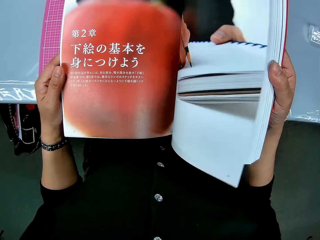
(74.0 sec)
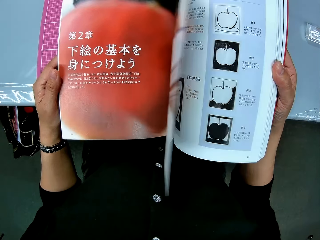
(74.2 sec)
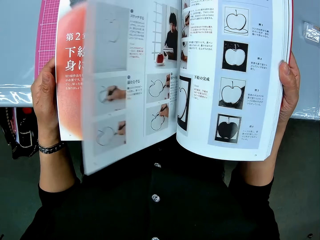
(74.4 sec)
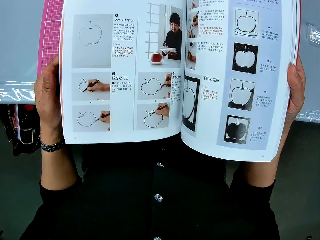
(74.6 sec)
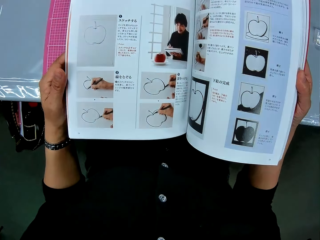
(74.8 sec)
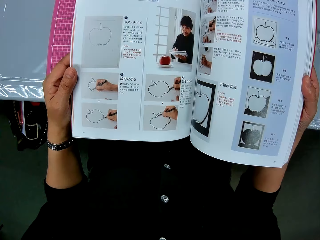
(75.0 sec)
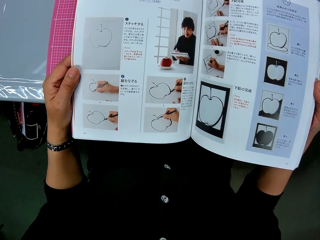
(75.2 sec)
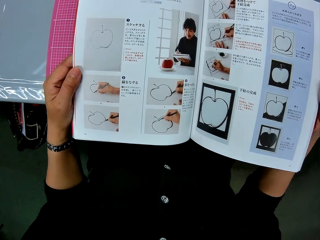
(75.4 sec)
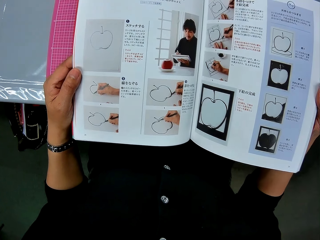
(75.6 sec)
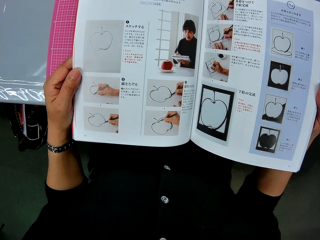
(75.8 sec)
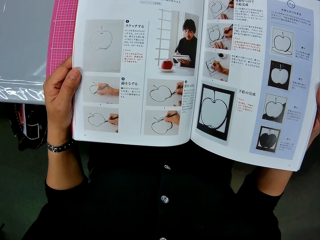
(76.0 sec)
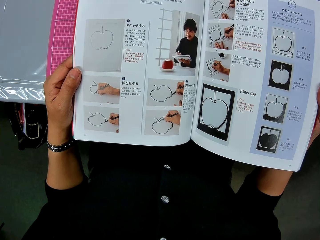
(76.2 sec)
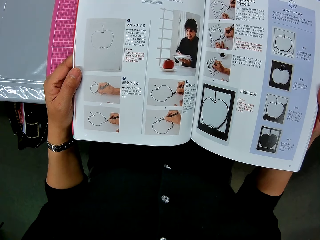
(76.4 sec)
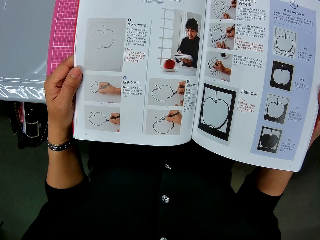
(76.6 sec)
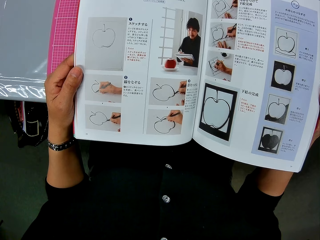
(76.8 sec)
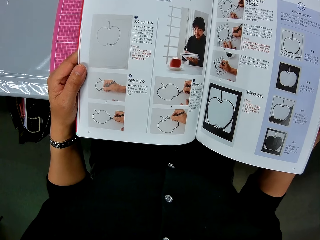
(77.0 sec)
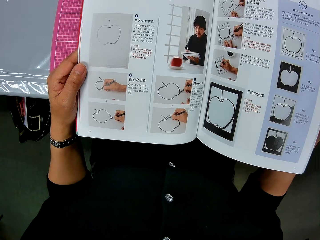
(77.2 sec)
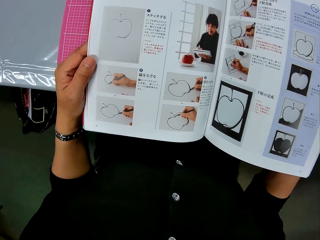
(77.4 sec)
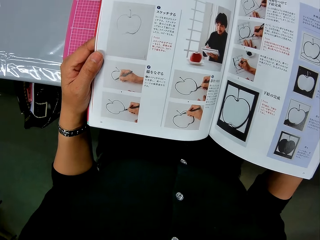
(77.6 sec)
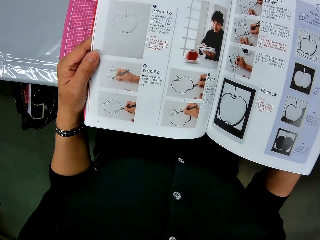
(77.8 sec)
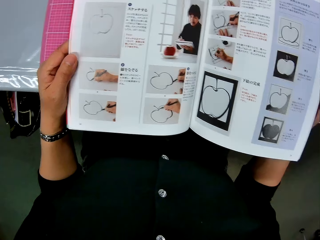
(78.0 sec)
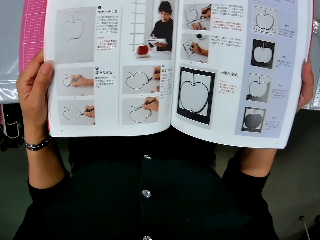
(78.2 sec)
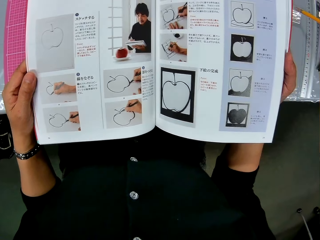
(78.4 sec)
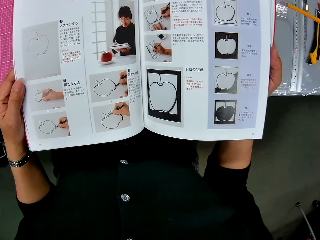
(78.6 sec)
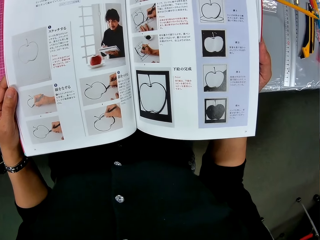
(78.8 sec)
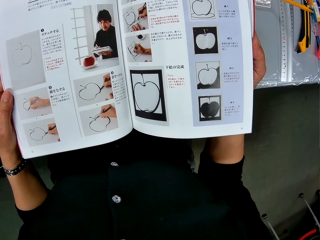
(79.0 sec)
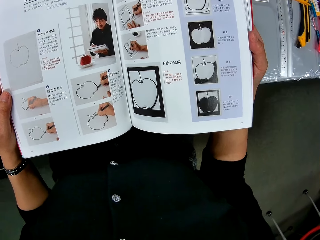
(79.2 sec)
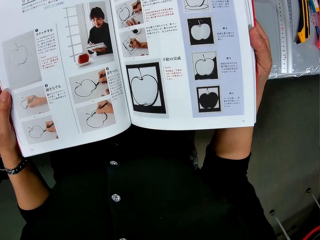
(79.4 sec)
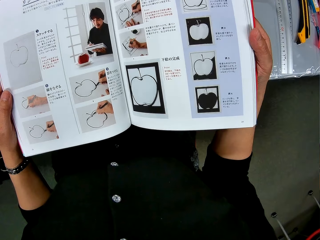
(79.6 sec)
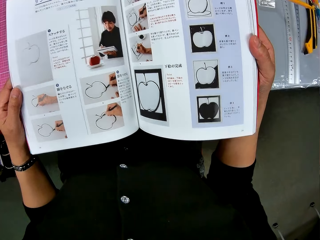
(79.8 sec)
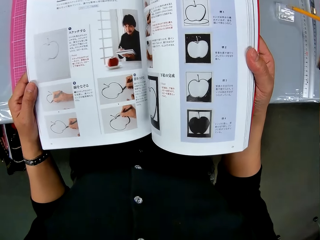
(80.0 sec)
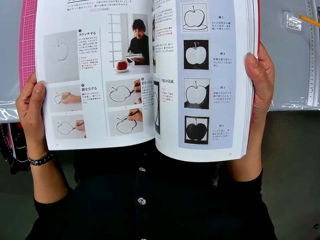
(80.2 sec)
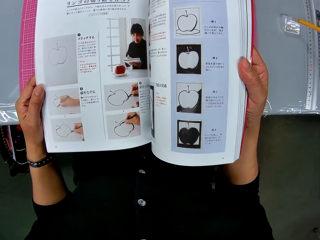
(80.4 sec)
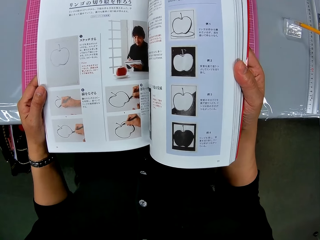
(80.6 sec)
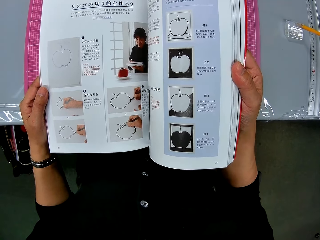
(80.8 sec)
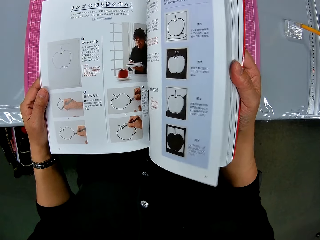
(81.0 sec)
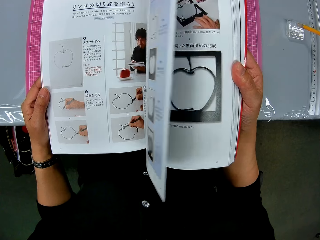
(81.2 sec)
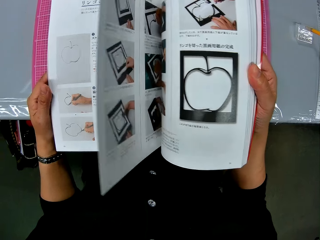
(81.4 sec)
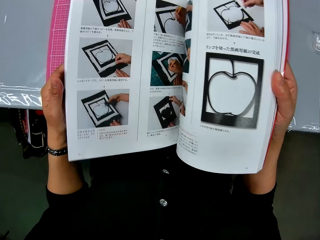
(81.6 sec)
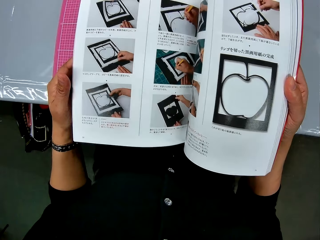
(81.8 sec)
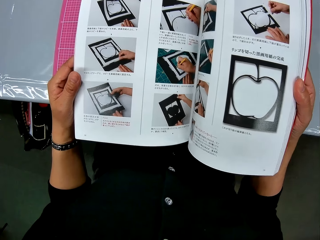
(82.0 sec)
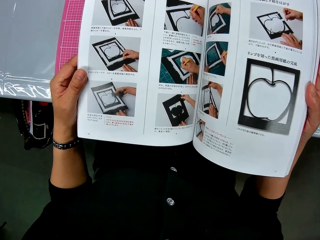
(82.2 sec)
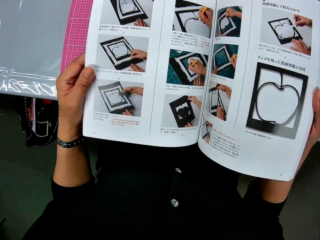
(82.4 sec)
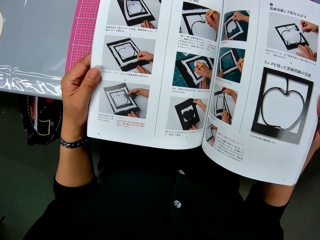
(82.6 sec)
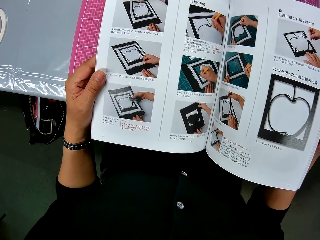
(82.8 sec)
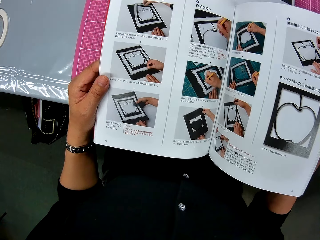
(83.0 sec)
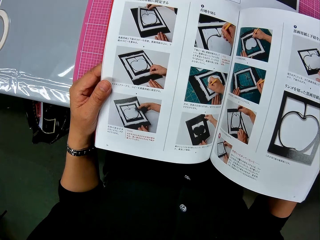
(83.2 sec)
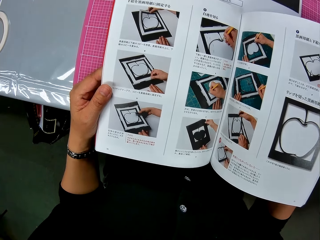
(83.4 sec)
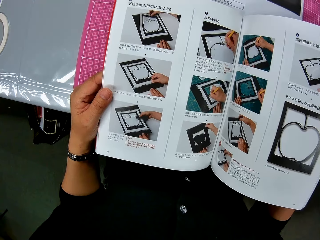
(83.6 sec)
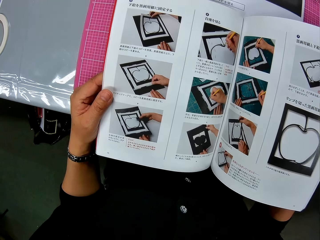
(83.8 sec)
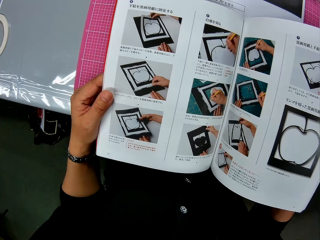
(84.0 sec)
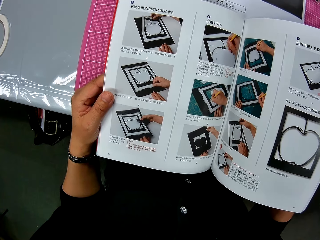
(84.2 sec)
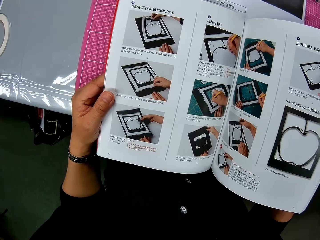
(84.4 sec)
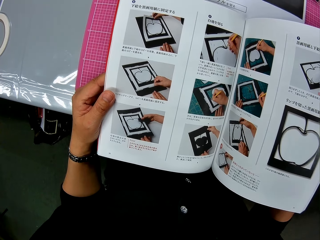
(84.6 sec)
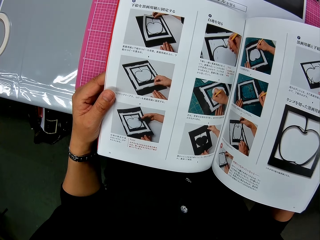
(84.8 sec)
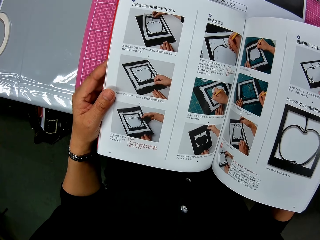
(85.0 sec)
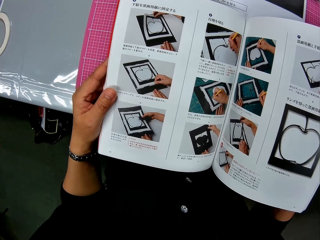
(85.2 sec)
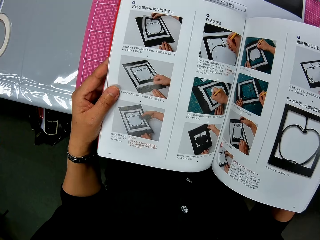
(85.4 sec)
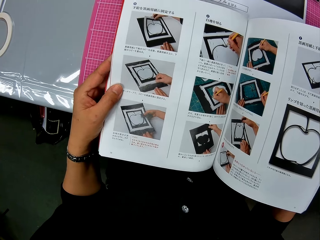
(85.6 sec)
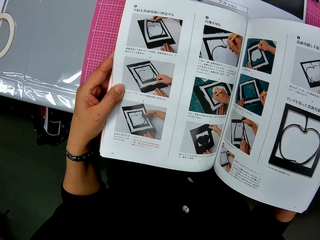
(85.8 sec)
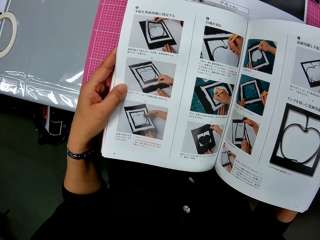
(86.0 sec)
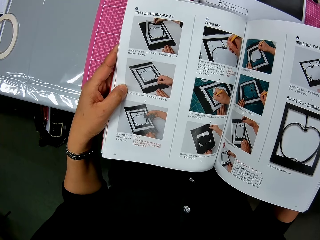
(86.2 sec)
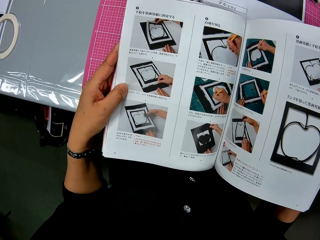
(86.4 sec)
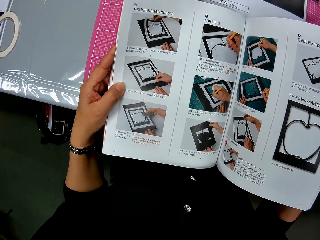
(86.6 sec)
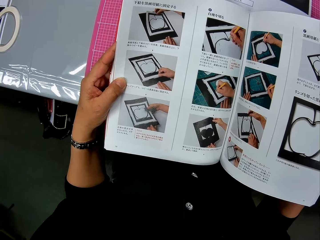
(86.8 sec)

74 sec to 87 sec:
The camera wearer looks at the book. They peruse the book. They look at the book. They peruse the book. They look at the book.

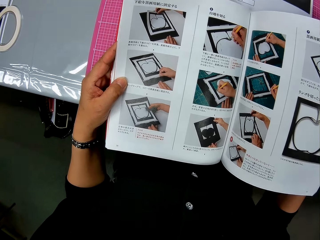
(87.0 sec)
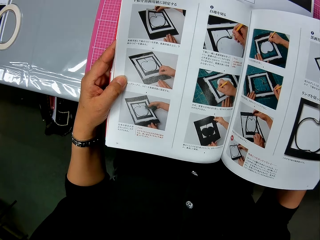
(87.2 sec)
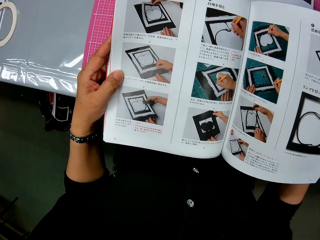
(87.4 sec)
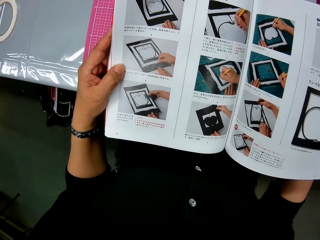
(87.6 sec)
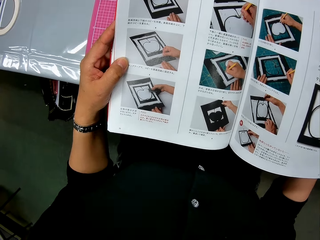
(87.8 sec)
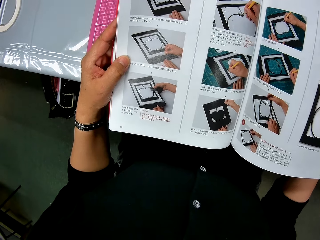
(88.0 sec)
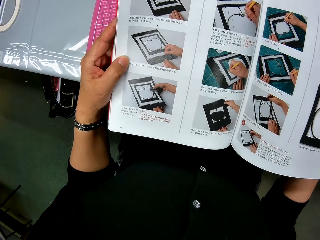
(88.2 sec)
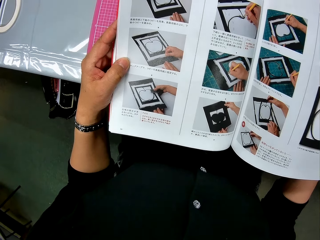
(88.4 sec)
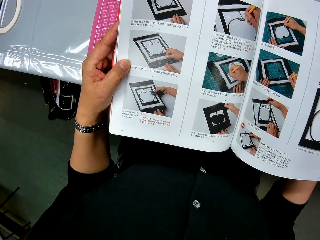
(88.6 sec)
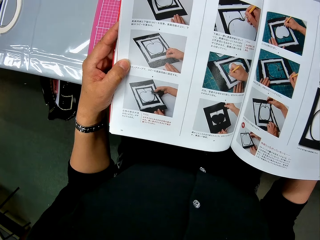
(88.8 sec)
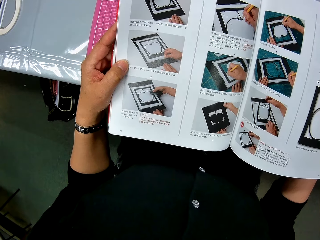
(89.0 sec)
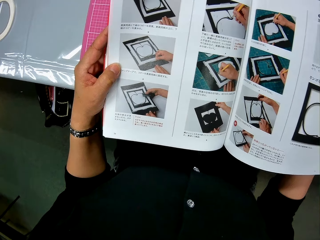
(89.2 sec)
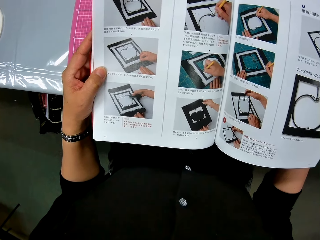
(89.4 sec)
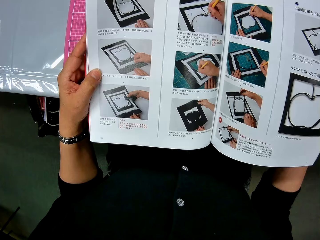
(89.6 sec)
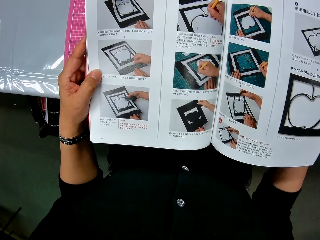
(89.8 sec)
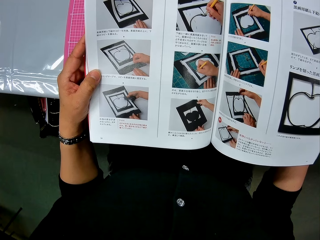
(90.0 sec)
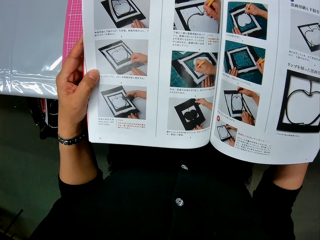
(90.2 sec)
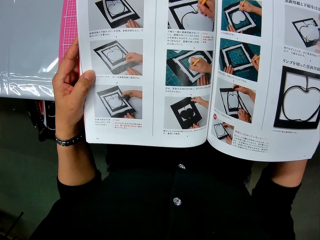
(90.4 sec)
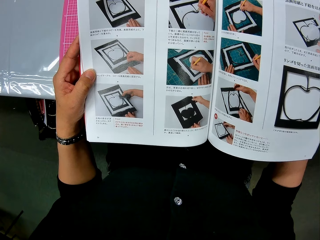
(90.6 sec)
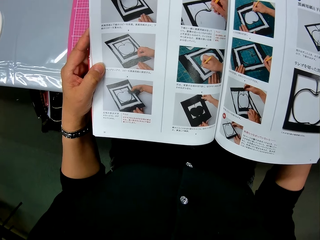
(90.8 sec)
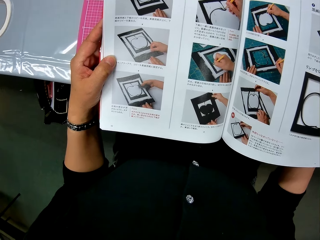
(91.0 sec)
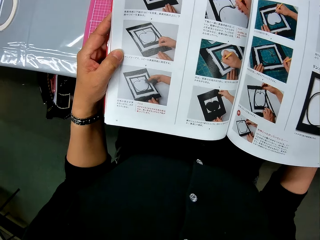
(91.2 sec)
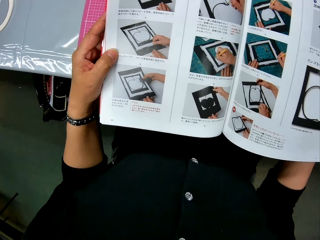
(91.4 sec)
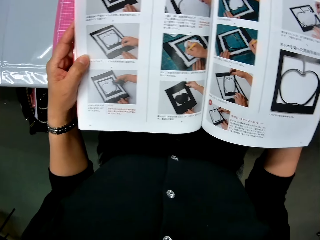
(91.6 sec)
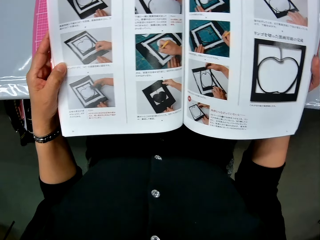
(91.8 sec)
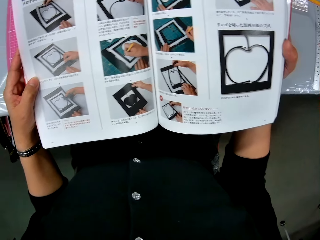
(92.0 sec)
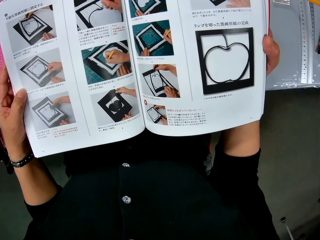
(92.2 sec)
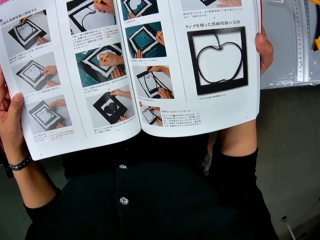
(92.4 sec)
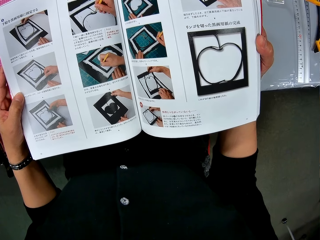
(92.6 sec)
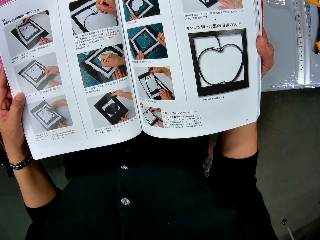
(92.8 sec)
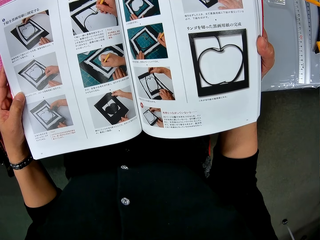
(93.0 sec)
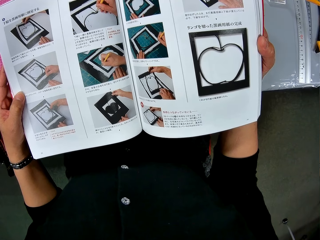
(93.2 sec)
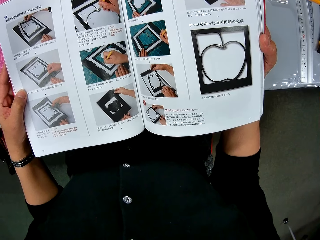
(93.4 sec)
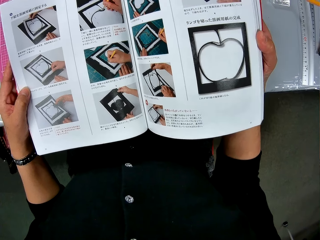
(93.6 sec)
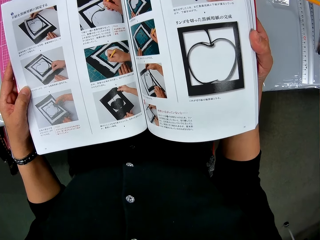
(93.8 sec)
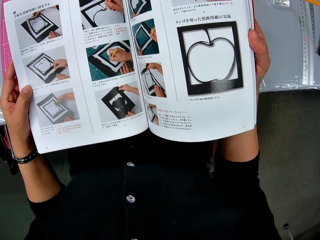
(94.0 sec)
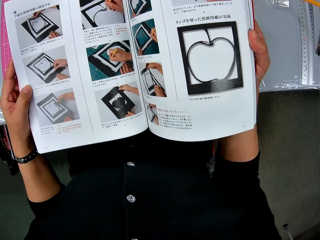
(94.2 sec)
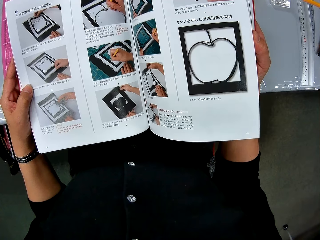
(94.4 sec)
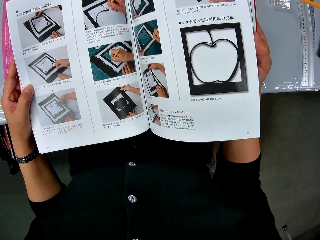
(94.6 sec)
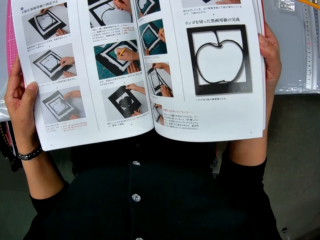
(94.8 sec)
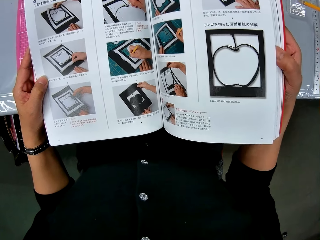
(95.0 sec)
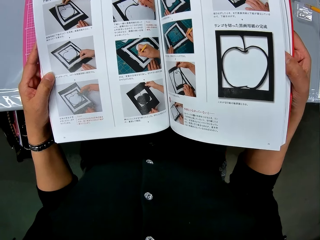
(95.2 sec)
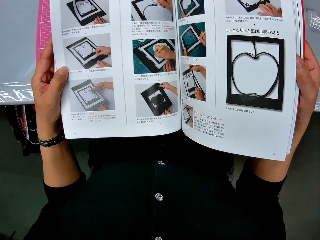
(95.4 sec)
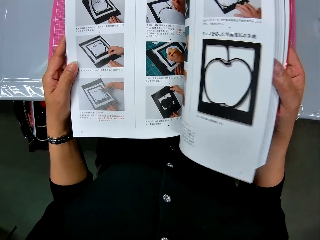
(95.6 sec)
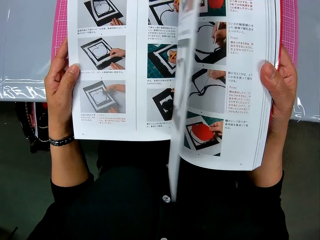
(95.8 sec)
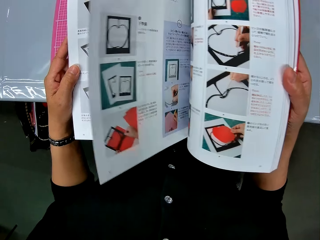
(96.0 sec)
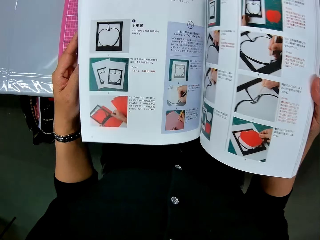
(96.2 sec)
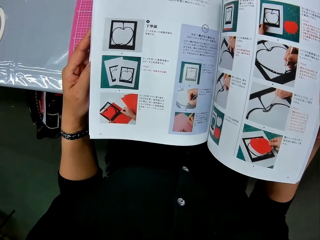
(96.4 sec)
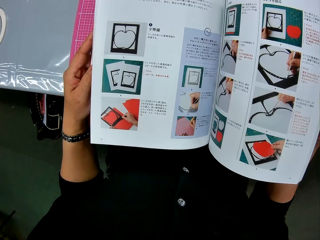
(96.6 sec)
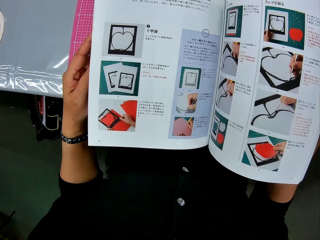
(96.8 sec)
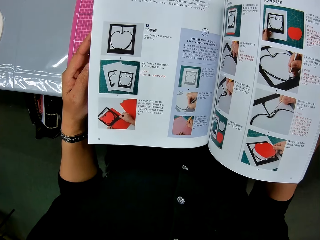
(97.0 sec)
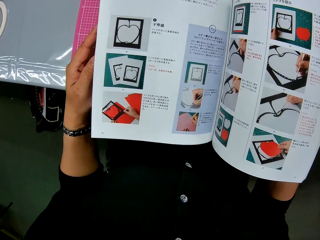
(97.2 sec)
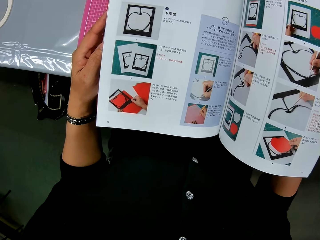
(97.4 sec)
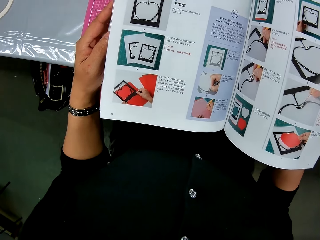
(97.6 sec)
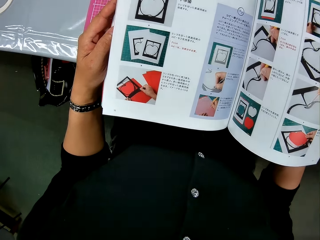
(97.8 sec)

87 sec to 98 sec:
The camera wearer peruses a book.
